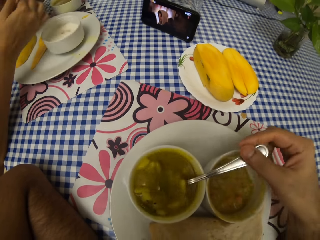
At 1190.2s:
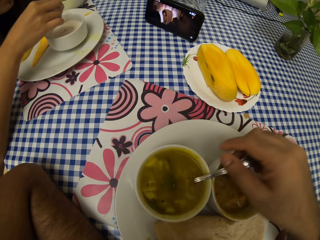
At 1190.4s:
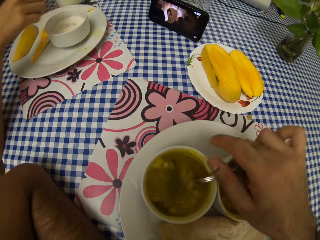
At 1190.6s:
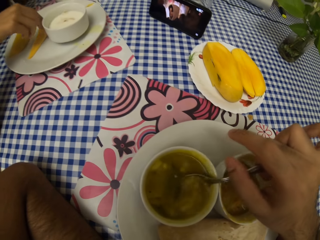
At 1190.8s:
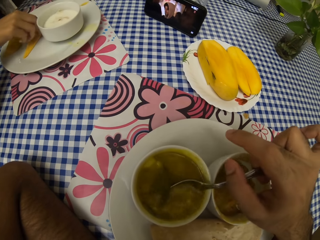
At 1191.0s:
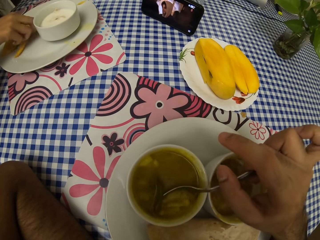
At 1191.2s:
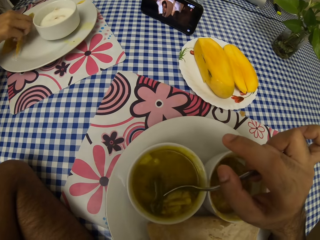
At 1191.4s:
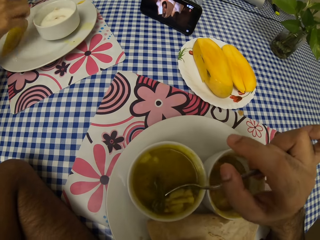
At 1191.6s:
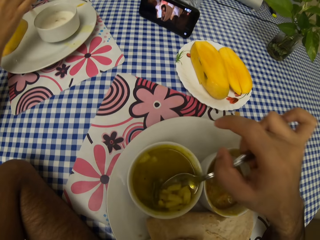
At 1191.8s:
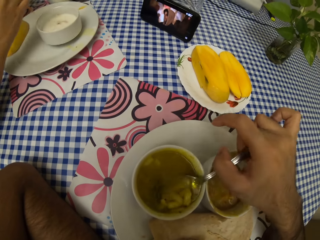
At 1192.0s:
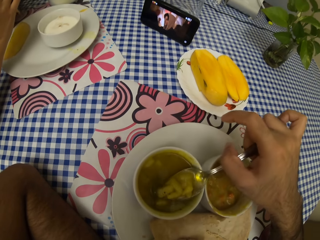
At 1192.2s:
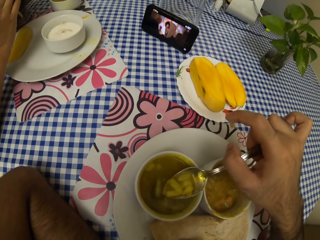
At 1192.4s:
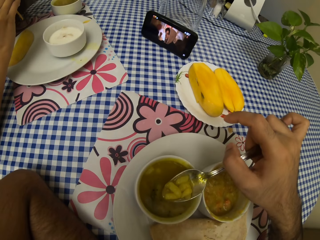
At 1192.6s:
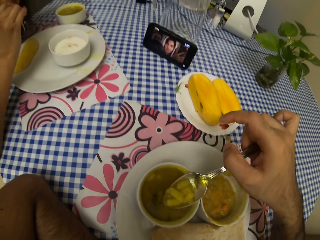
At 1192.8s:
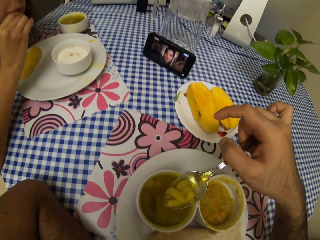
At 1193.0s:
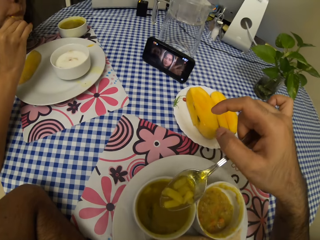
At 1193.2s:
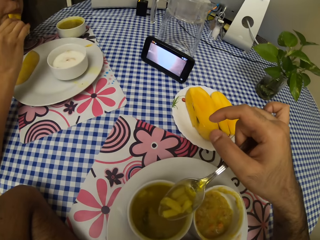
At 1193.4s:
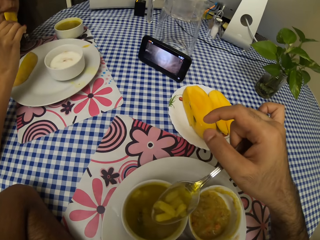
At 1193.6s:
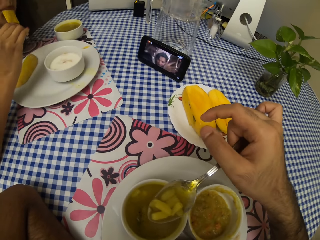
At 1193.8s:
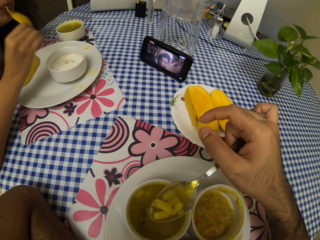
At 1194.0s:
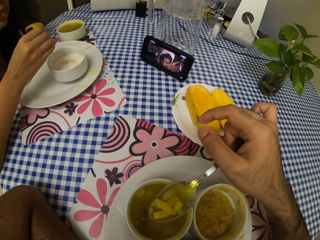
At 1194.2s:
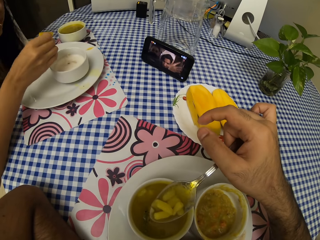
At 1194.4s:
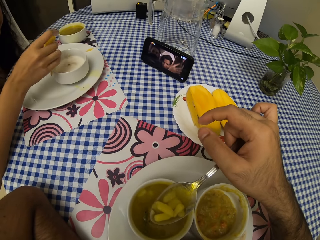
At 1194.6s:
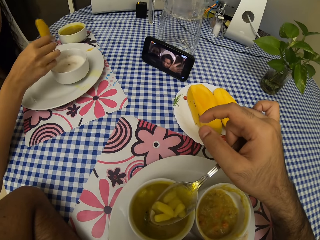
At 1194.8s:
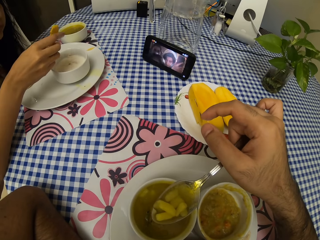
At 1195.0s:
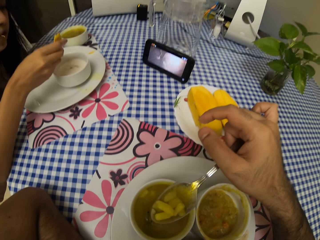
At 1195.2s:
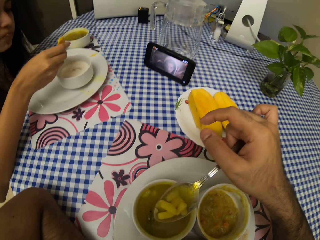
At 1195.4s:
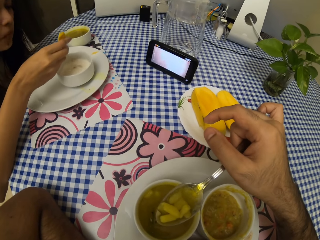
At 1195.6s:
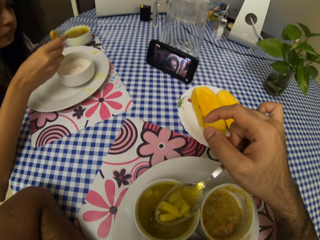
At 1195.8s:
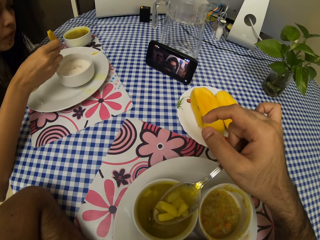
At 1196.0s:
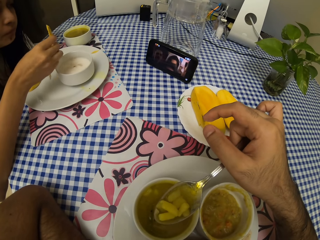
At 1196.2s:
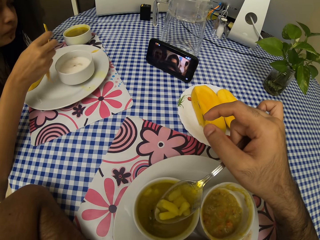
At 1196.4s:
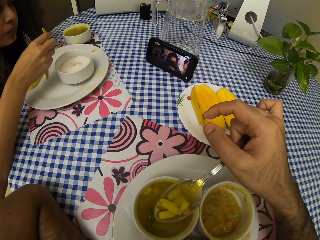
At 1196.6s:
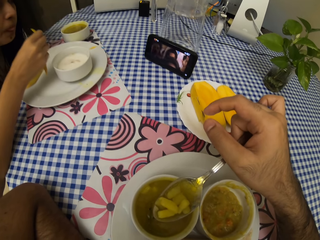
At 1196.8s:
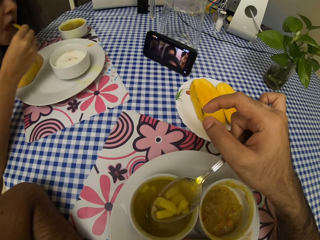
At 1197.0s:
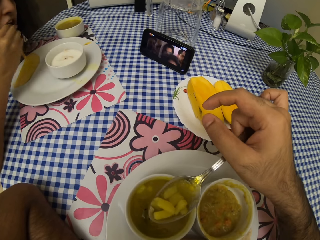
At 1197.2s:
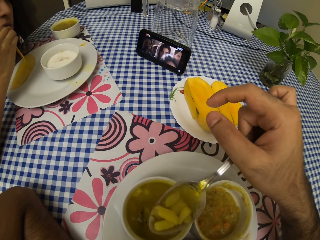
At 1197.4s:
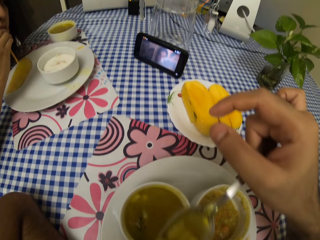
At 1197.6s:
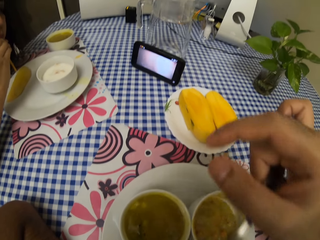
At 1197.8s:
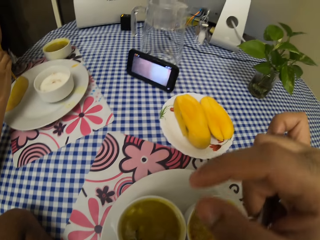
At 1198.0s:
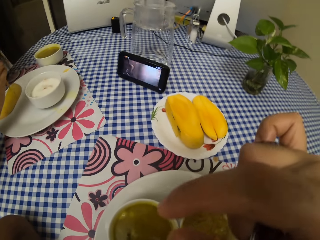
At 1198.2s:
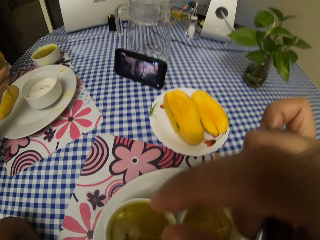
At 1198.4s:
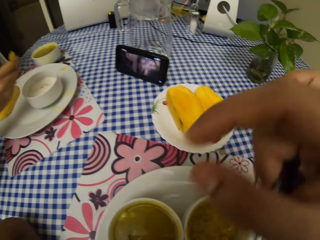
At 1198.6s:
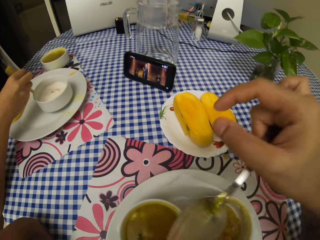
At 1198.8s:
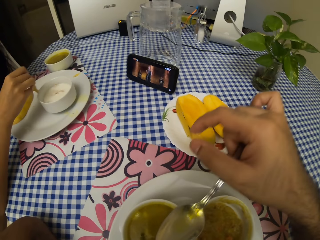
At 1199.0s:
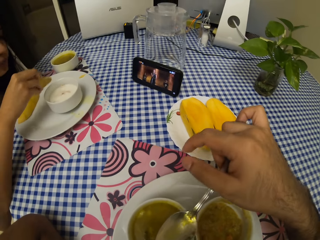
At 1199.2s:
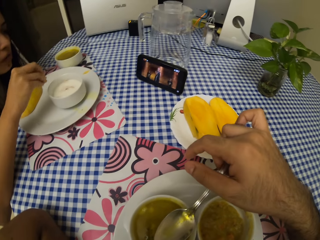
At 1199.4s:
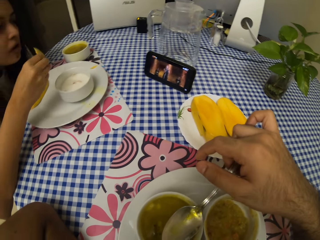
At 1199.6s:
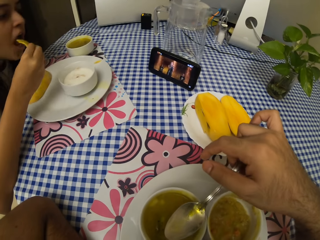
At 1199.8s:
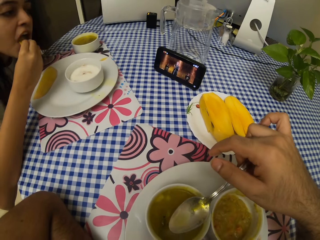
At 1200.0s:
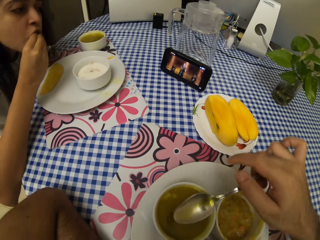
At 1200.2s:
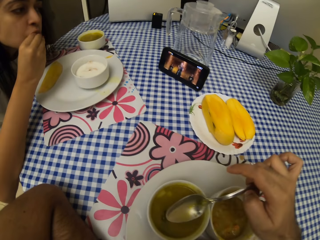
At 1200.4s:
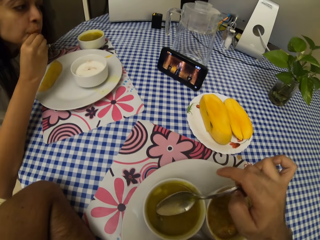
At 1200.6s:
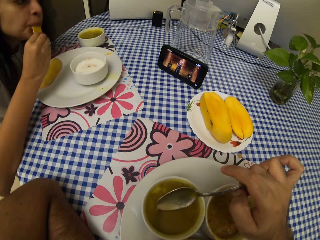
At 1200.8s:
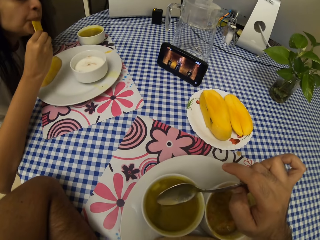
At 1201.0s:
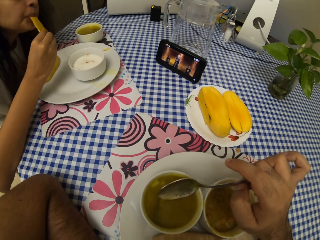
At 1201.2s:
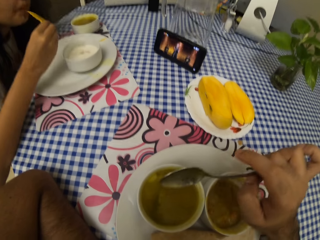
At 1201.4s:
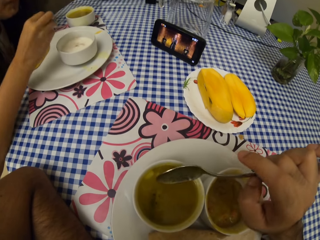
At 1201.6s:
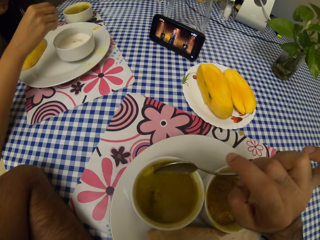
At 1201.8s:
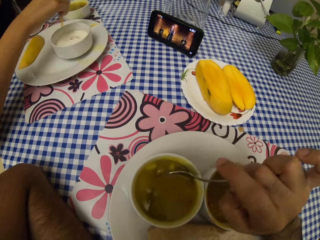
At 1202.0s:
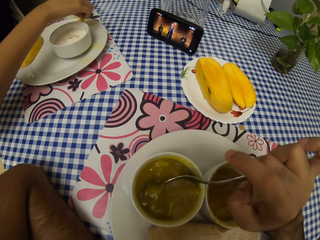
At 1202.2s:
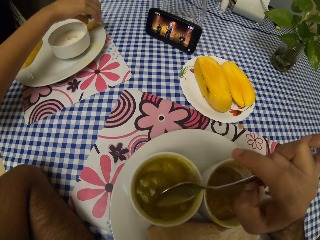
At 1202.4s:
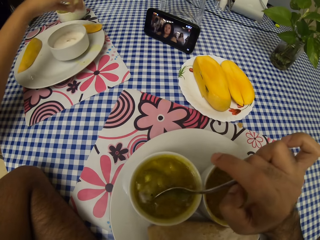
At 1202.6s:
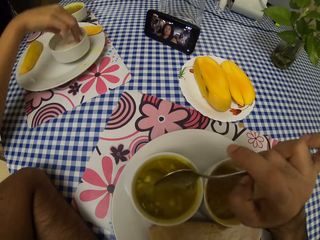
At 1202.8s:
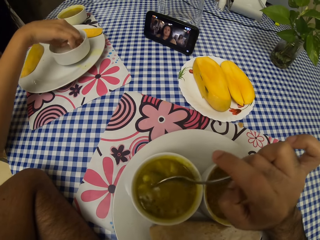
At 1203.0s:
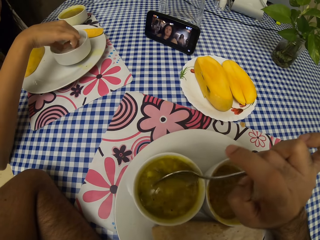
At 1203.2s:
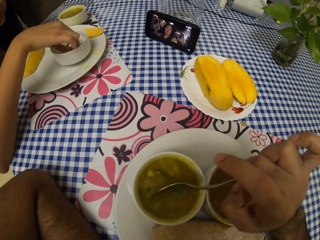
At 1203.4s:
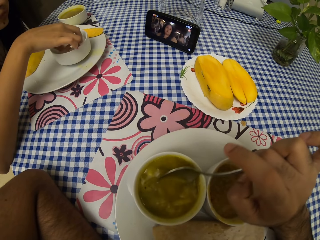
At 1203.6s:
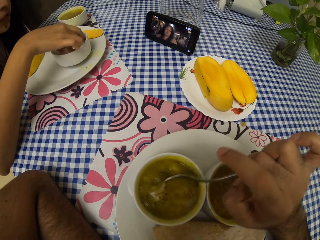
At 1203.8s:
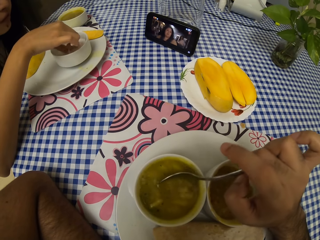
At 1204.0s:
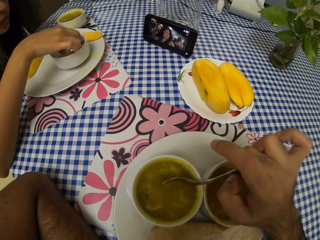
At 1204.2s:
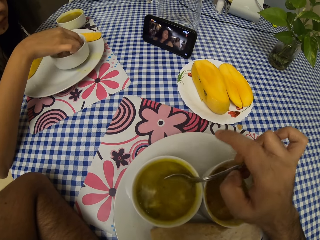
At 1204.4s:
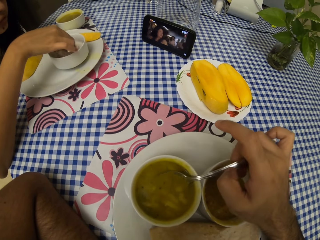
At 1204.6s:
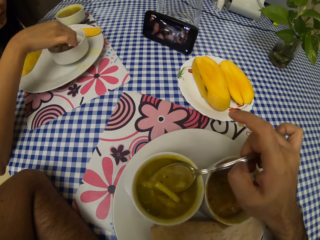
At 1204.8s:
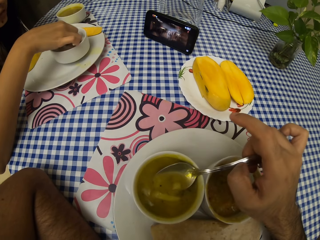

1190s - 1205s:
A lady picks the mango and eats the mango. She eats the mango again. The camera wearer eats. The lady eats the mango. The lady puts the mango peel on the side of the plate. The camera wearer mixes the food. The lady holds the food.

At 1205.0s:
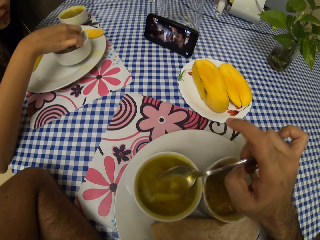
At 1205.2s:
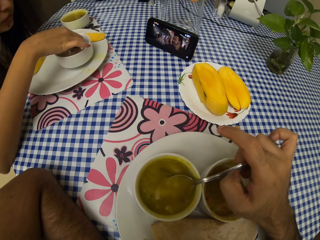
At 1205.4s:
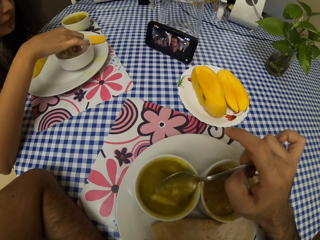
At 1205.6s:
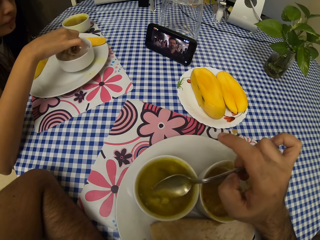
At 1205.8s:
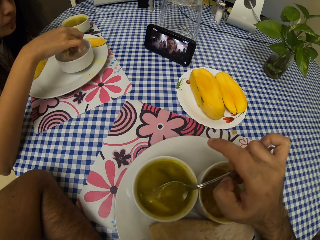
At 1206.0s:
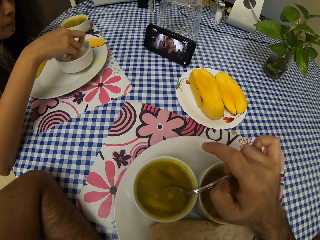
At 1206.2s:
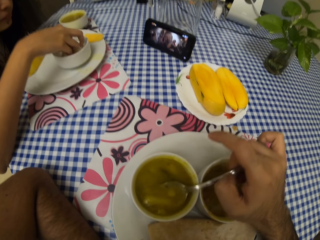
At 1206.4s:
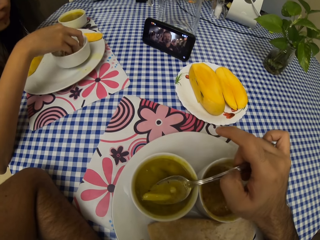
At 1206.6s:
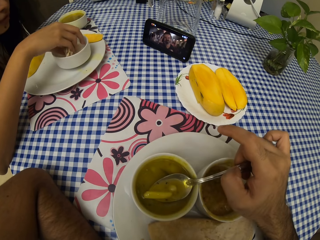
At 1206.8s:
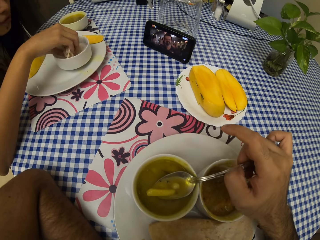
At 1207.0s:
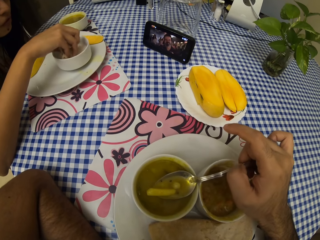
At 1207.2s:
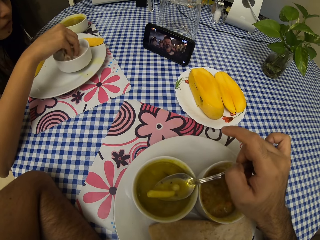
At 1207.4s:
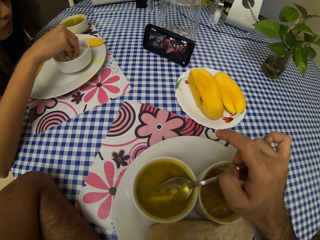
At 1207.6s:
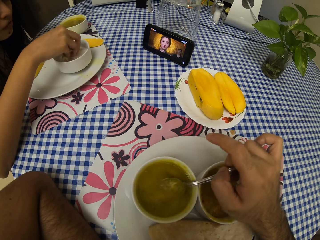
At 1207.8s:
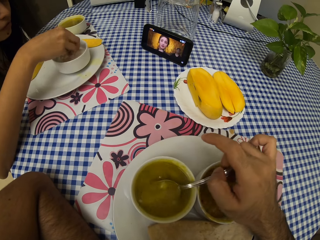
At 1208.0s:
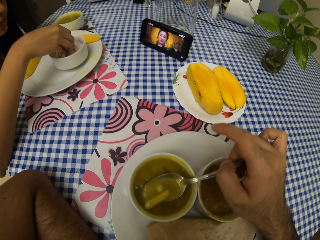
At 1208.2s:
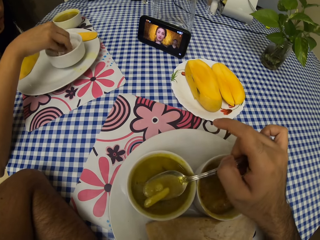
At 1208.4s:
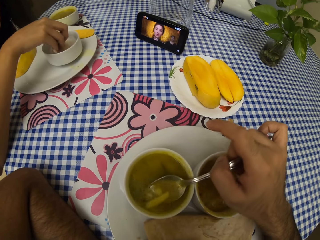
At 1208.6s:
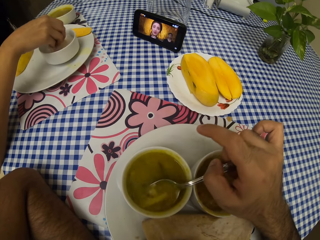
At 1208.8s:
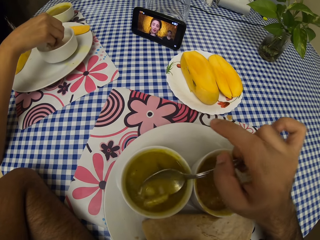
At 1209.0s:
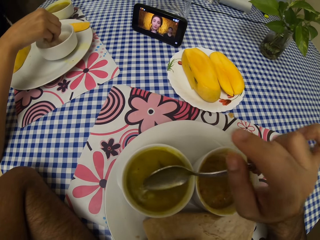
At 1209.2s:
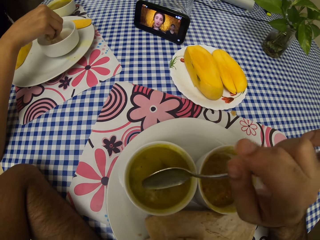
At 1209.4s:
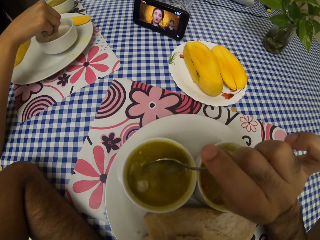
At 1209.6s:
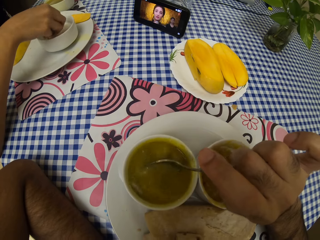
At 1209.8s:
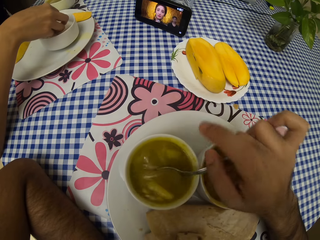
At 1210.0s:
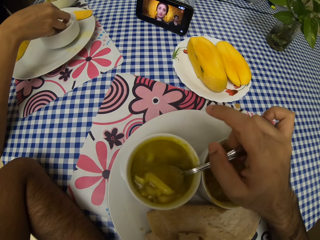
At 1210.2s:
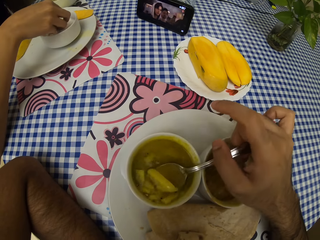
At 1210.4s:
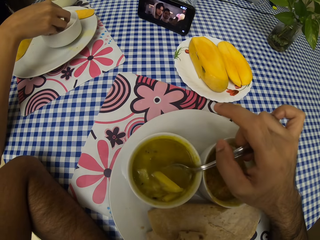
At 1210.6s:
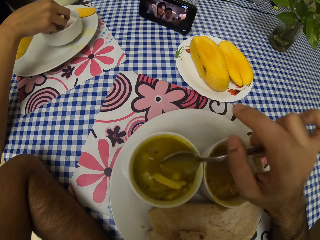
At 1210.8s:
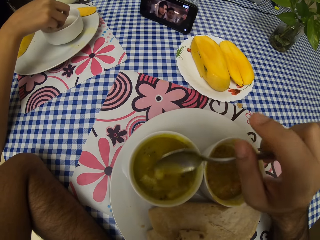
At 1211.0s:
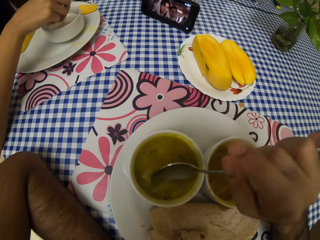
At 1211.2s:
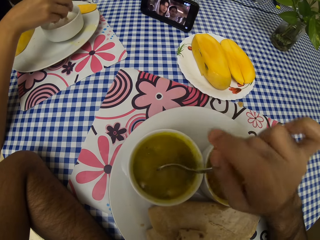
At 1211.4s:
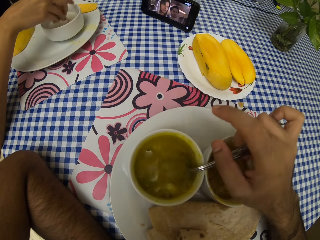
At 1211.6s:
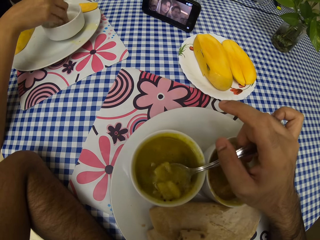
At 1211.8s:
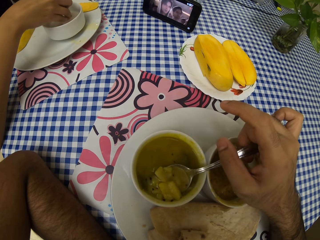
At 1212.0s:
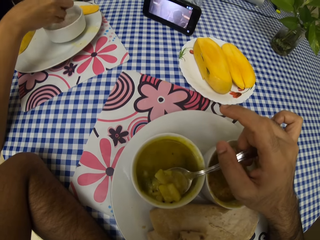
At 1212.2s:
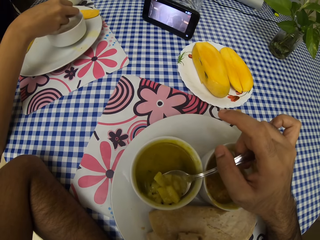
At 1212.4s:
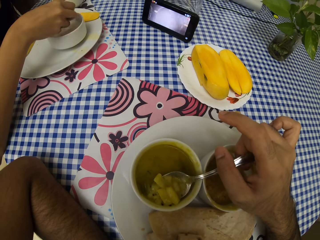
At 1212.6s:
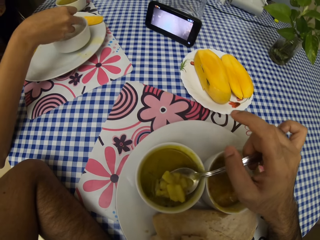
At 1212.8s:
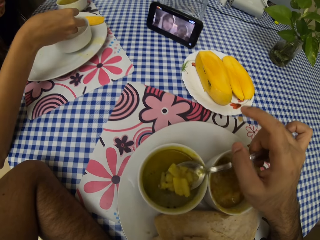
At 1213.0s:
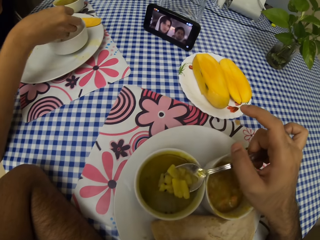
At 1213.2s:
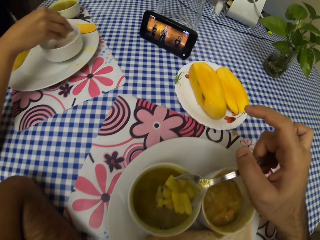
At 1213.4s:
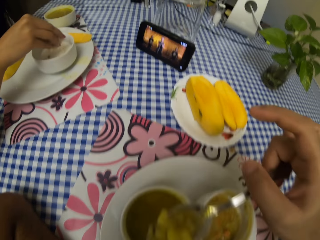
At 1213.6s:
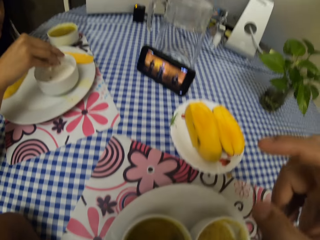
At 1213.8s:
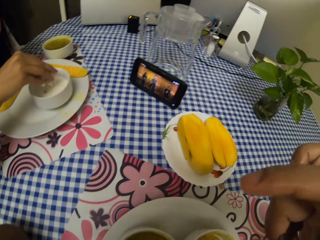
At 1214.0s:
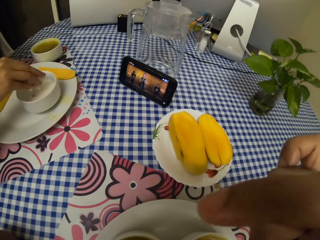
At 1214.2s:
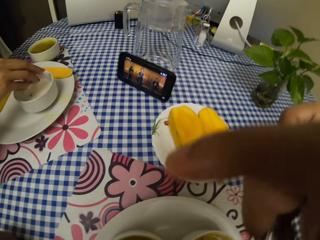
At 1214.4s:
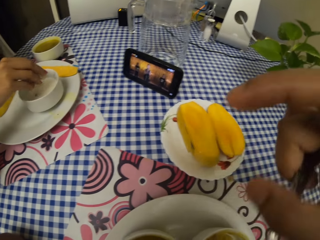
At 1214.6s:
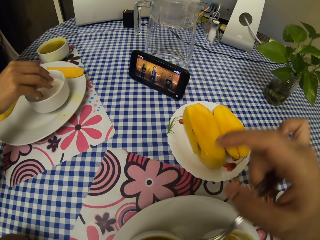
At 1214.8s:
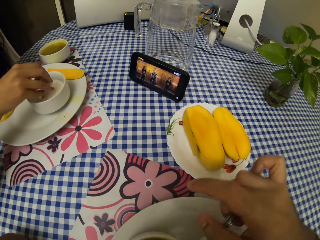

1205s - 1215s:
The camera wearer eats.
